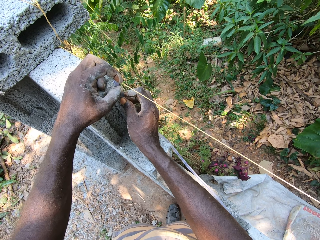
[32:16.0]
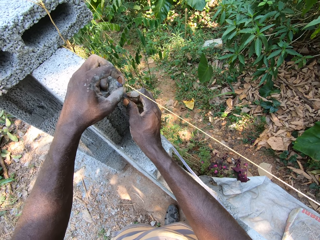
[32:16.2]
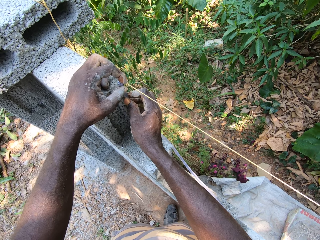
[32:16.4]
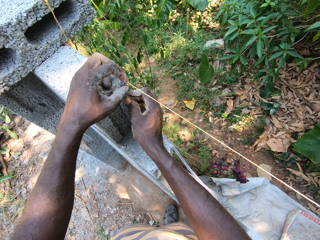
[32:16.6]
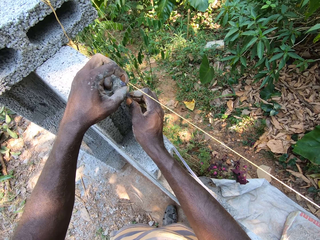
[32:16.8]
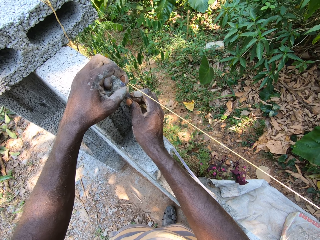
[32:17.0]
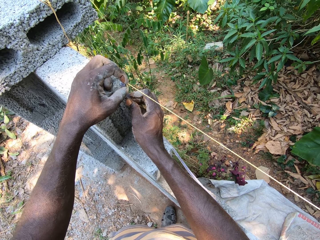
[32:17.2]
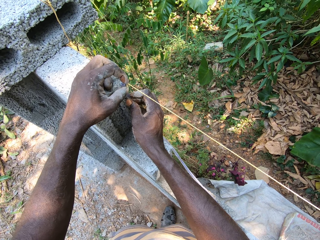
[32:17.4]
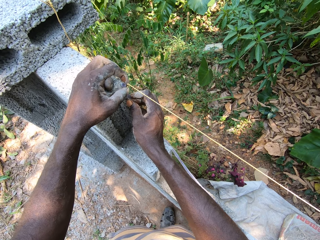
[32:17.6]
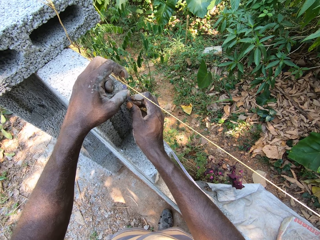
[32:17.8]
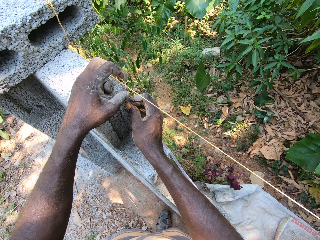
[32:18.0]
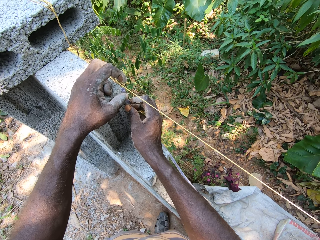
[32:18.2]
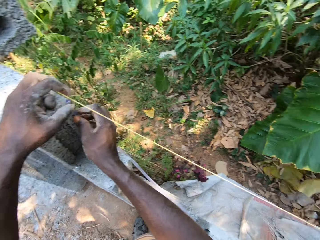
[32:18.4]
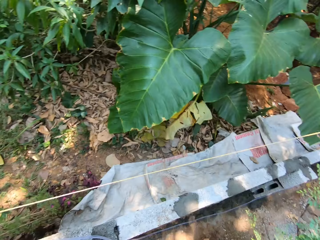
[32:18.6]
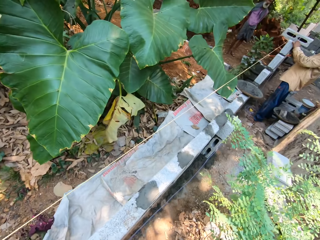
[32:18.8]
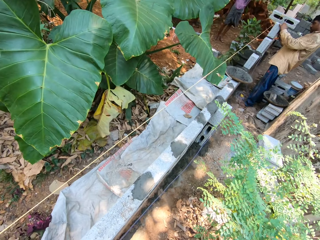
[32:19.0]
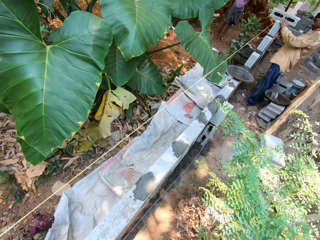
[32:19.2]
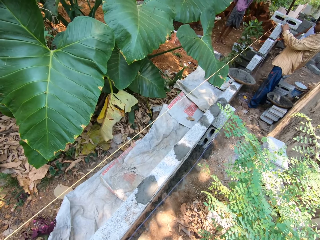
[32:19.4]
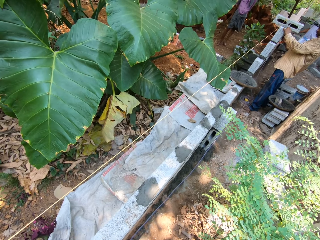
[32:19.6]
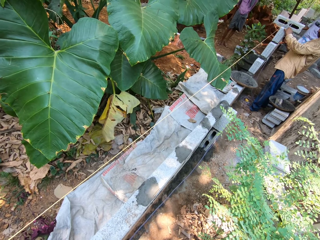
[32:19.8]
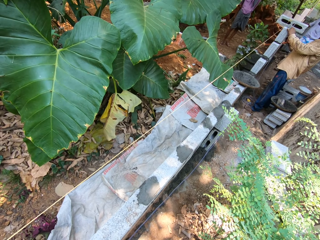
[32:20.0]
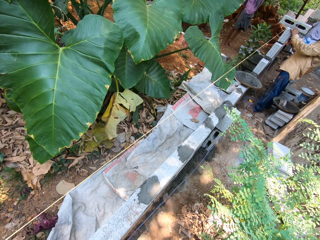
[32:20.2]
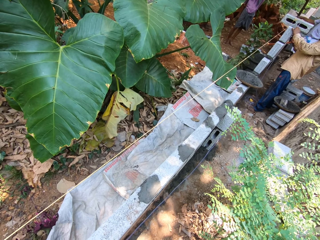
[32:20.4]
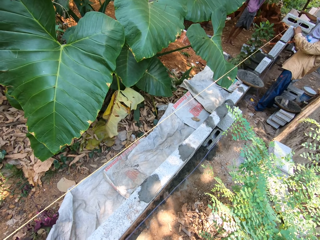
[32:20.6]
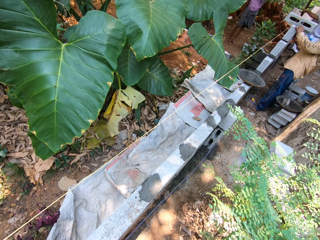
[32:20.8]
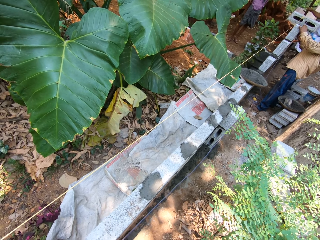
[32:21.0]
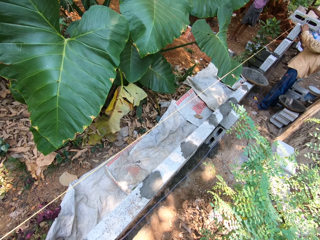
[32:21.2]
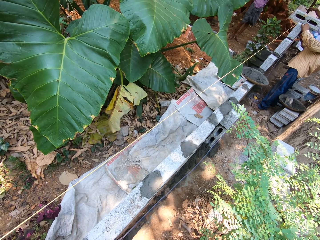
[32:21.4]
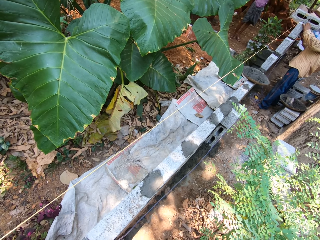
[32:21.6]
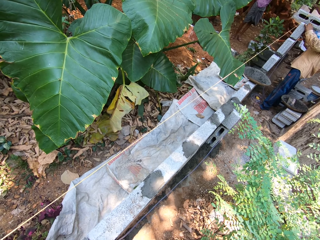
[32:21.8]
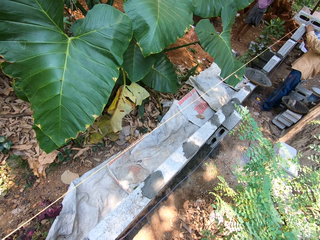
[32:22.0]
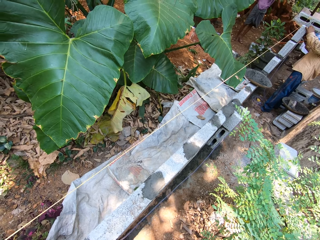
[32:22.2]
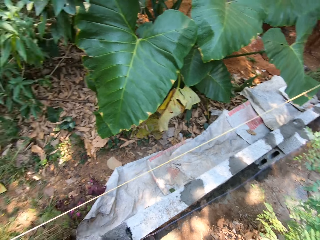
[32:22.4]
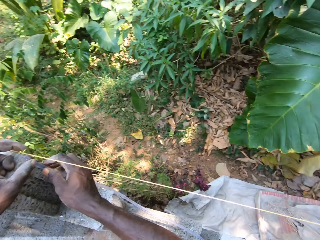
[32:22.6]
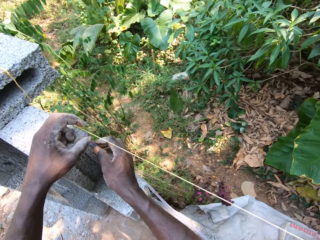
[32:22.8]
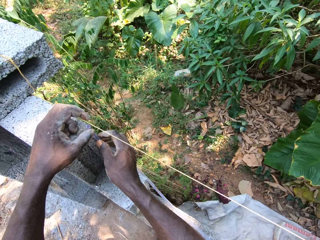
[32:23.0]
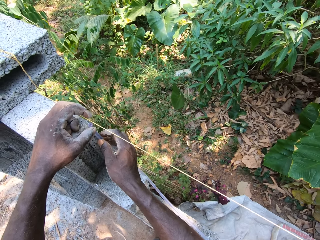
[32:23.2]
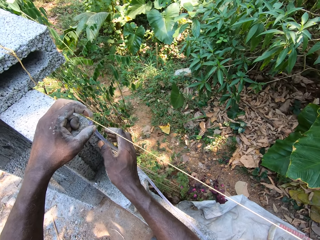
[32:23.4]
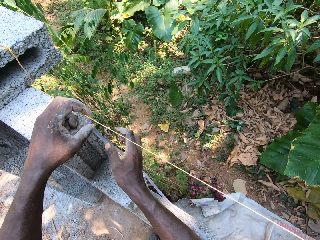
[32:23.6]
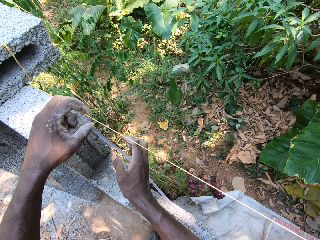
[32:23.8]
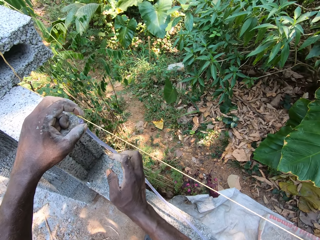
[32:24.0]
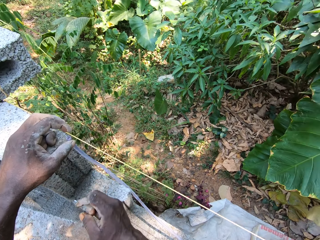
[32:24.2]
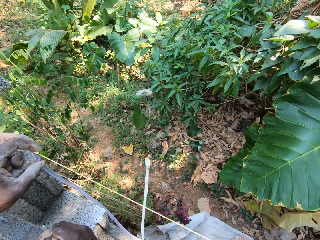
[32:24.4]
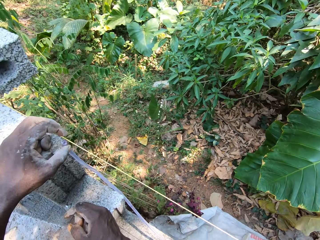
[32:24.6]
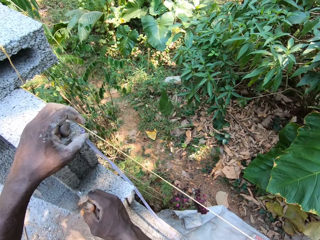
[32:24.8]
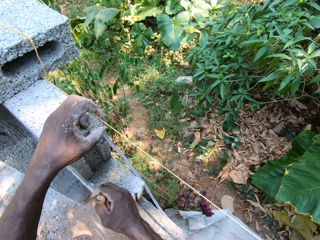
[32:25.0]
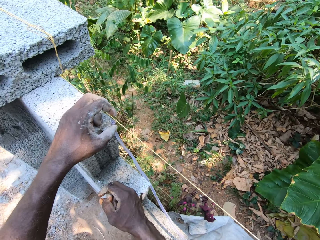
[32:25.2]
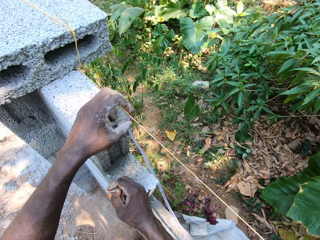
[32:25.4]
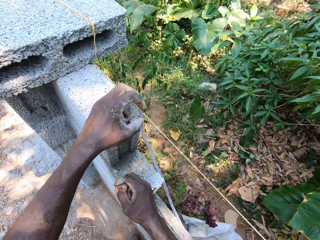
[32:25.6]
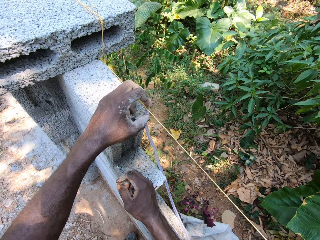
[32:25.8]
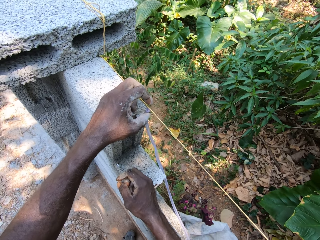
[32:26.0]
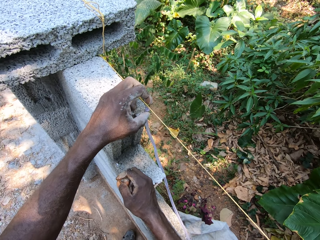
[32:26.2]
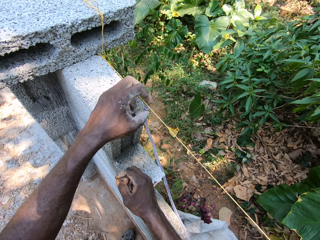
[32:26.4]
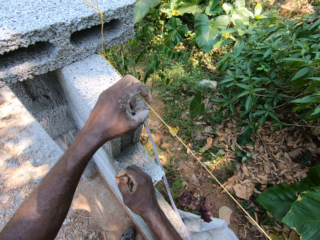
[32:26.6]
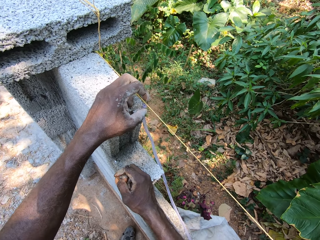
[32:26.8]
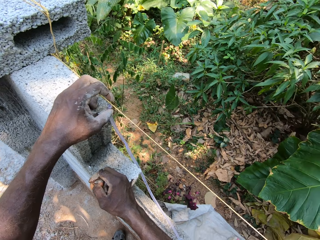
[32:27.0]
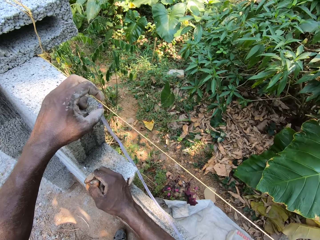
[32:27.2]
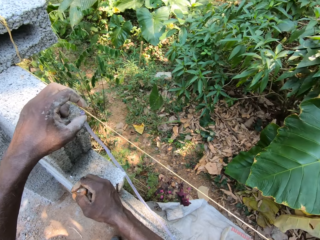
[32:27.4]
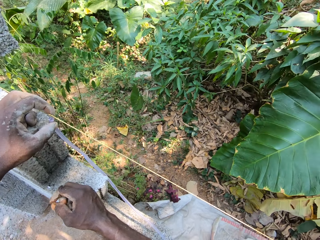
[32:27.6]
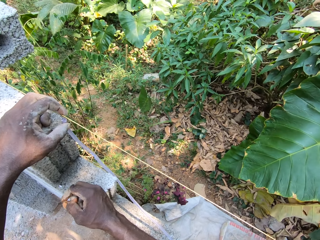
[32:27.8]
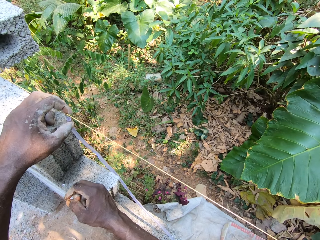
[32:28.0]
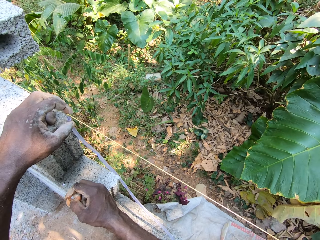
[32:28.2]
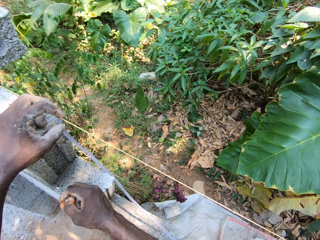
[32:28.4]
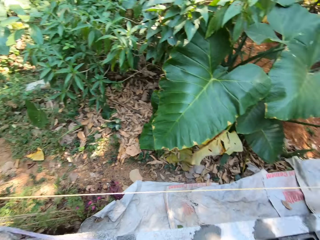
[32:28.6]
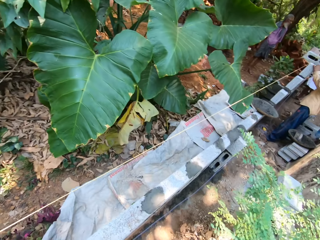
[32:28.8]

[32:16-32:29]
The man points his right index finger. The camera wearer looks at the man. He removes his right hand from the pipe. He places his right hand onto the wall. He interacts with the man.

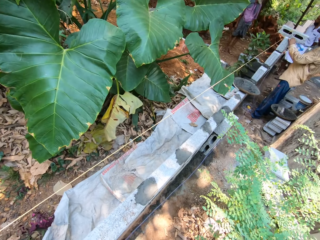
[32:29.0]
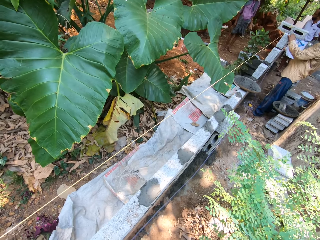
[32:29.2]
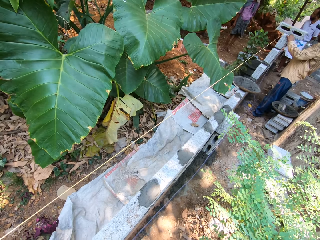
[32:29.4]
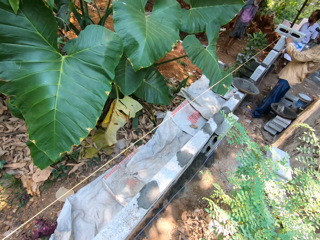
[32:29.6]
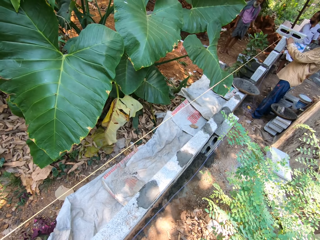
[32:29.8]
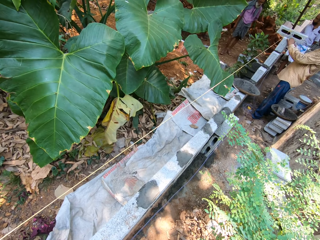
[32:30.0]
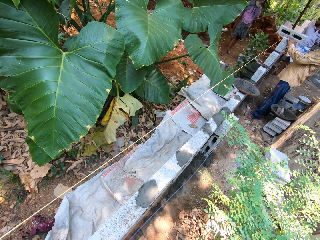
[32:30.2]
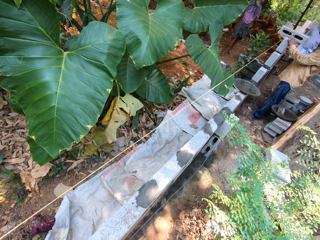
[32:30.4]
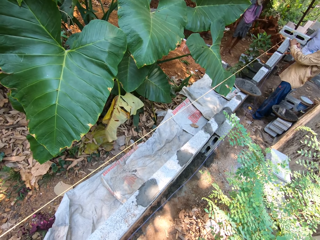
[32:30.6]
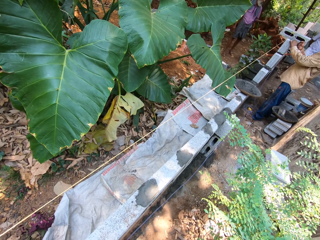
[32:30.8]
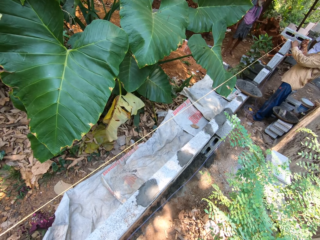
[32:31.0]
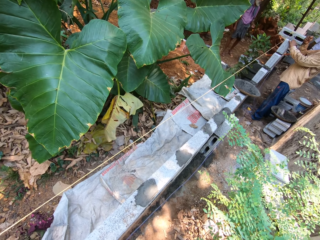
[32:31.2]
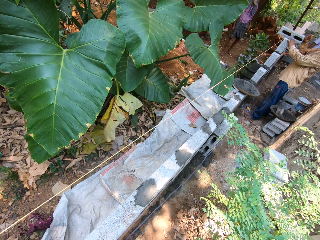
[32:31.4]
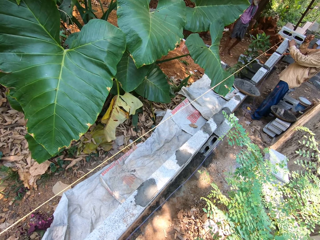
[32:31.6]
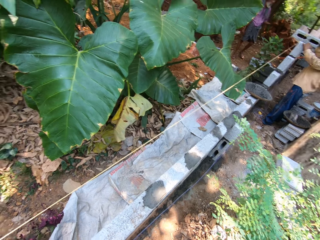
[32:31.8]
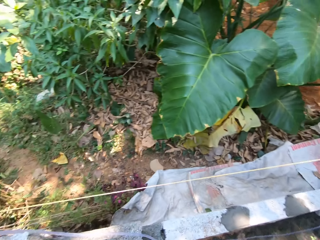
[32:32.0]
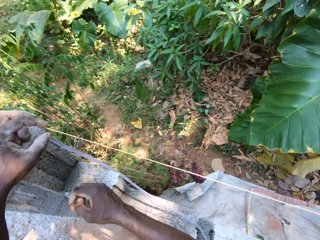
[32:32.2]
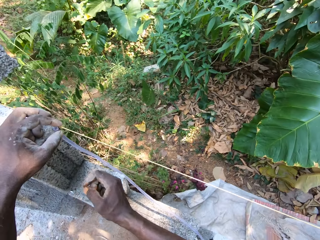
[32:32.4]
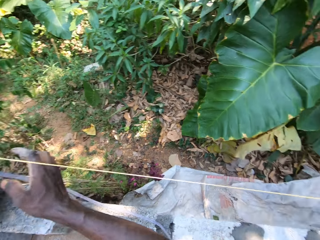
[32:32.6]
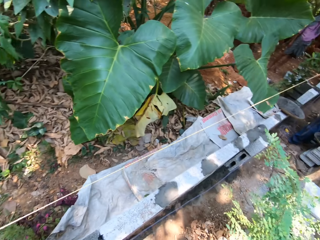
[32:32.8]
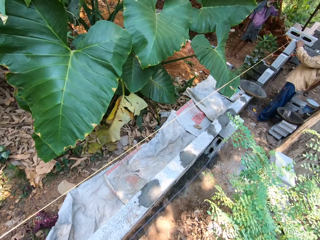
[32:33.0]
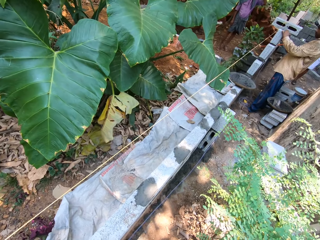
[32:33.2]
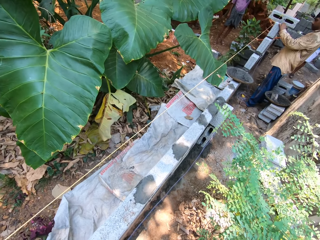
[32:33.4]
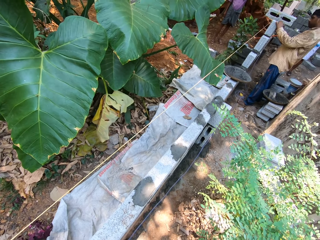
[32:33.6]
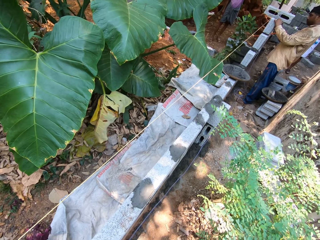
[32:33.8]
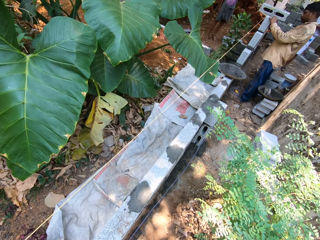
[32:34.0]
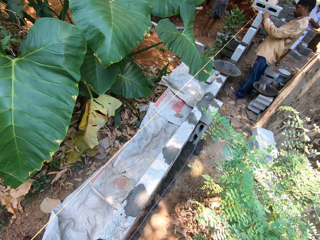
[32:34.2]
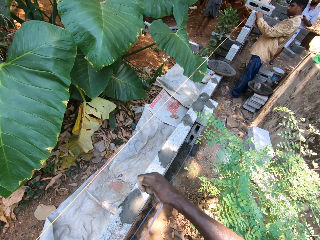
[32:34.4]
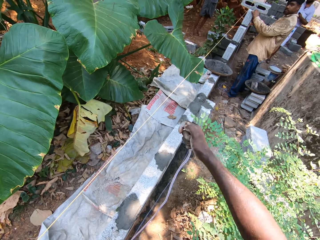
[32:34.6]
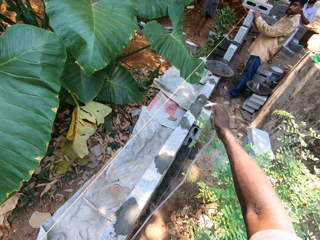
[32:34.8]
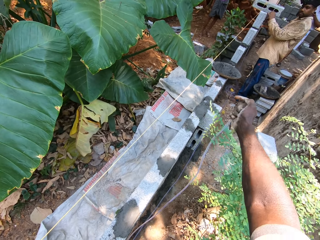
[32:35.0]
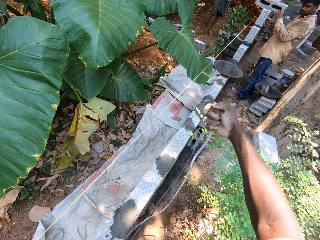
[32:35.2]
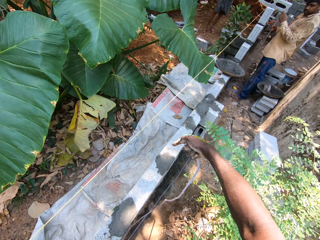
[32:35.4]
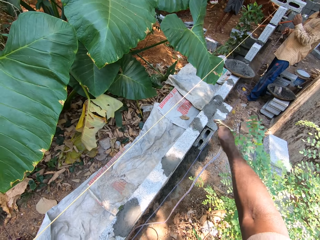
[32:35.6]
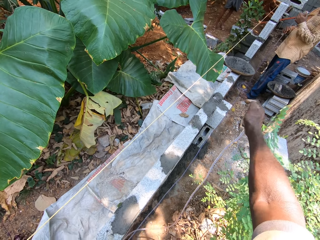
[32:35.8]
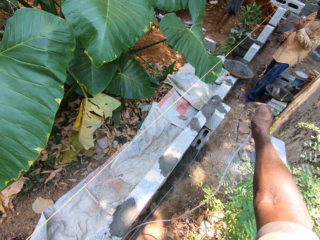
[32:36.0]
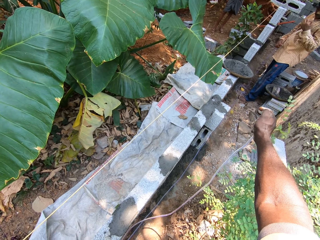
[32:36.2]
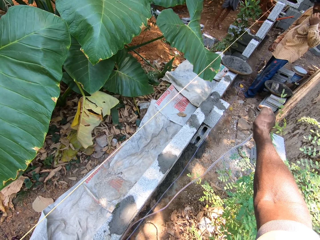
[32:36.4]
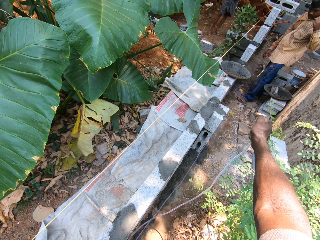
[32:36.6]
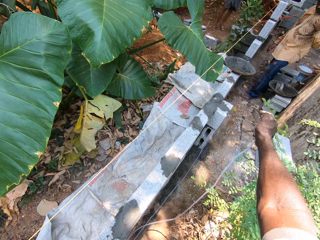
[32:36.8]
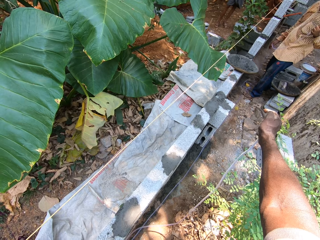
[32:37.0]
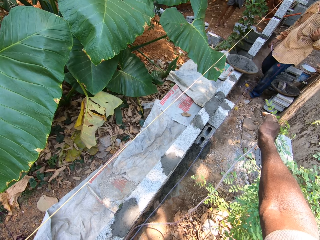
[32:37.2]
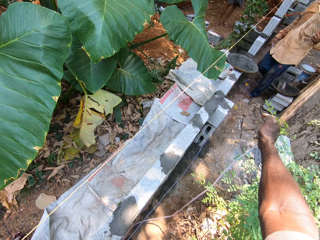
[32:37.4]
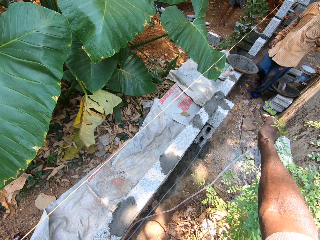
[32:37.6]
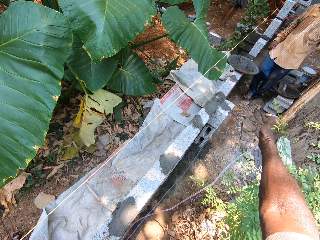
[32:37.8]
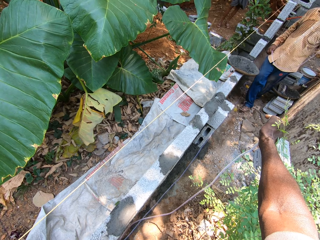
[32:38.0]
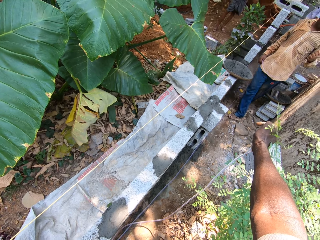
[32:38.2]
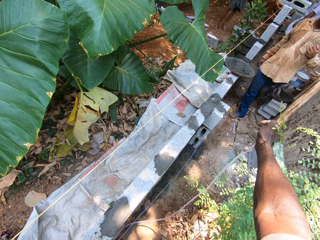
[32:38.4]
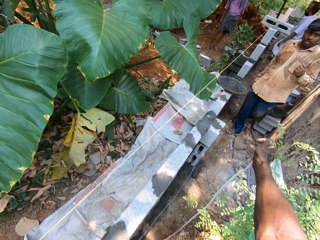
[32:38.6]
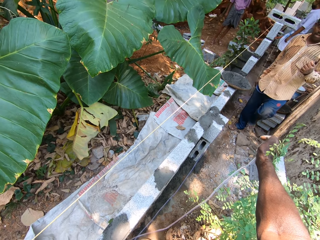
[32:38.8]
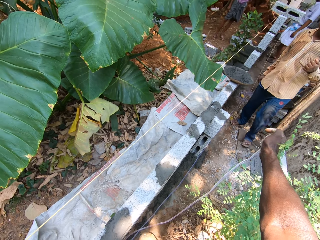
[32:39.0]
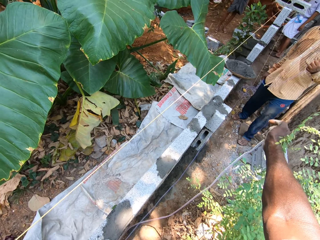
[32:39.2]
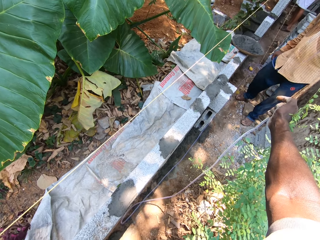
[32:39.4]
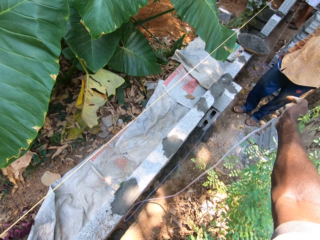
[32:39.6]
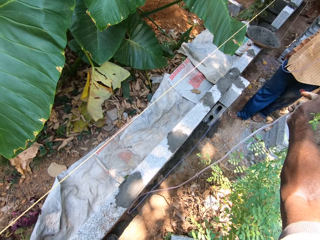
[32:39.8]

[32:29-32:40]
The other man holds a nail in his right hand. The camera wearer holds the pipe with his right hand. He interacts with the other man.
